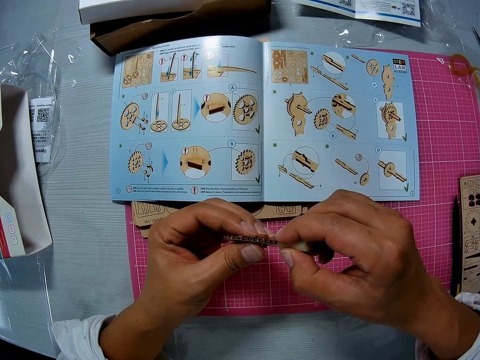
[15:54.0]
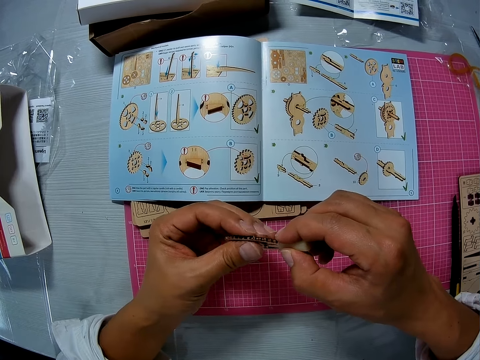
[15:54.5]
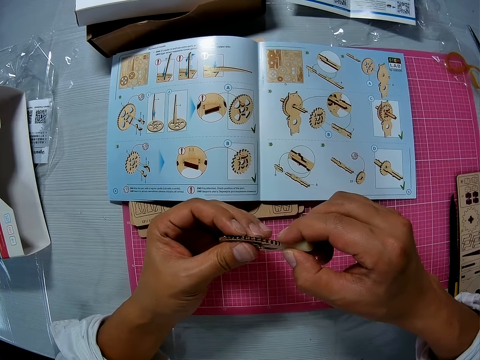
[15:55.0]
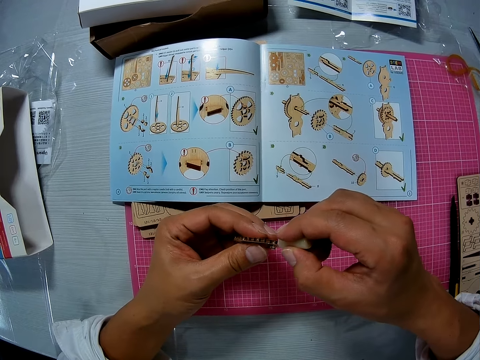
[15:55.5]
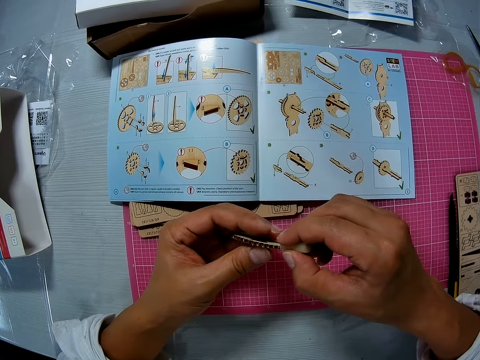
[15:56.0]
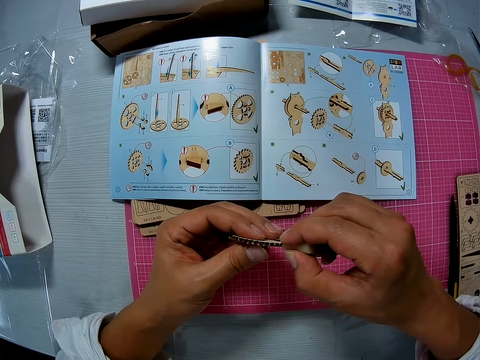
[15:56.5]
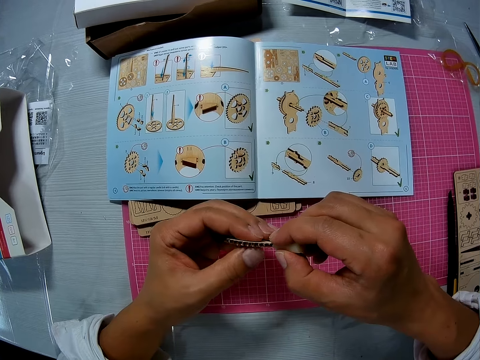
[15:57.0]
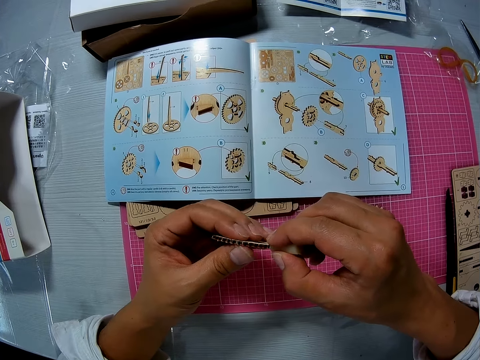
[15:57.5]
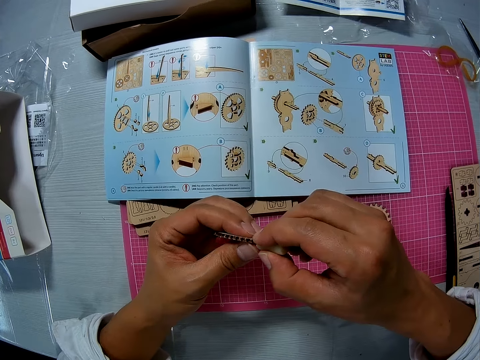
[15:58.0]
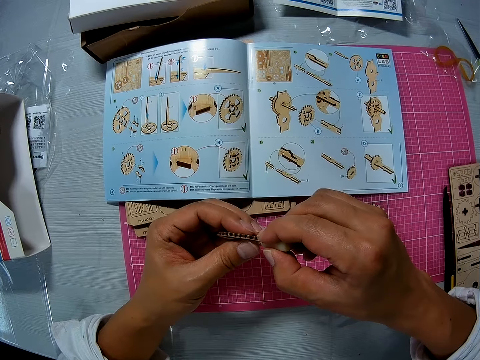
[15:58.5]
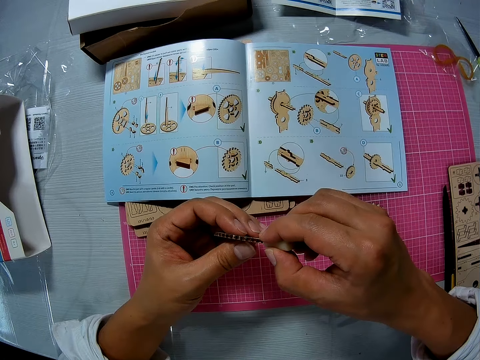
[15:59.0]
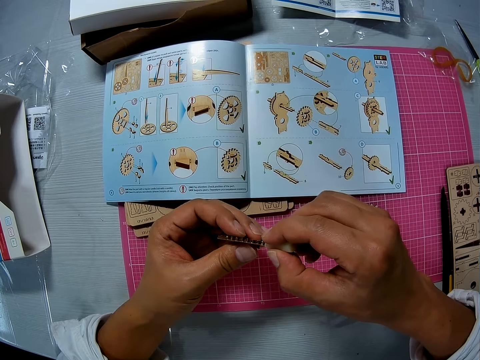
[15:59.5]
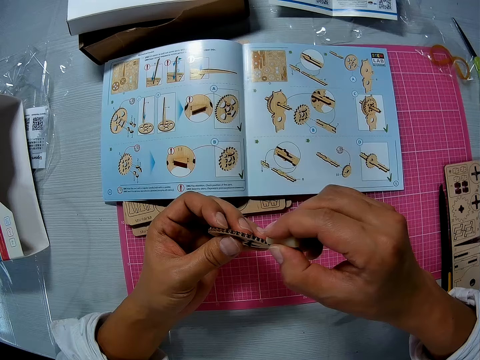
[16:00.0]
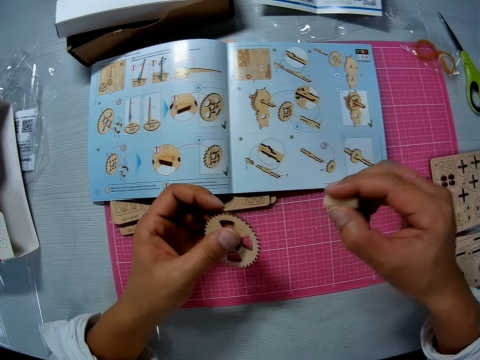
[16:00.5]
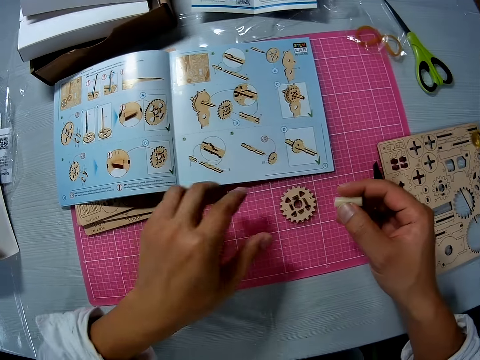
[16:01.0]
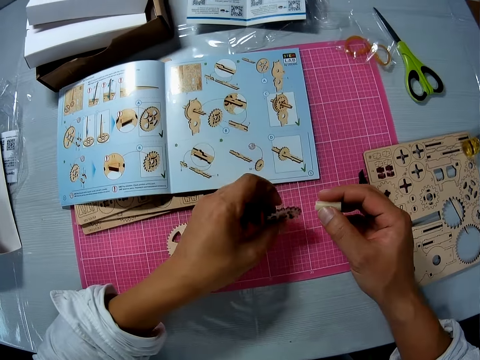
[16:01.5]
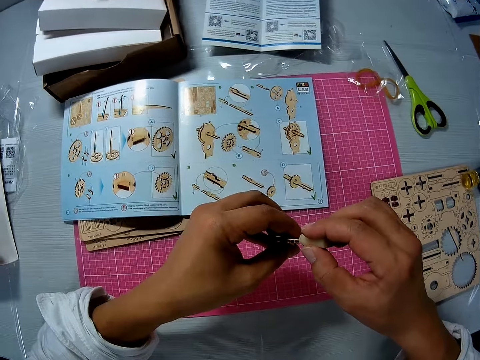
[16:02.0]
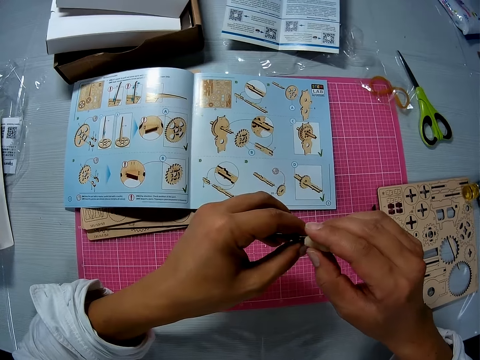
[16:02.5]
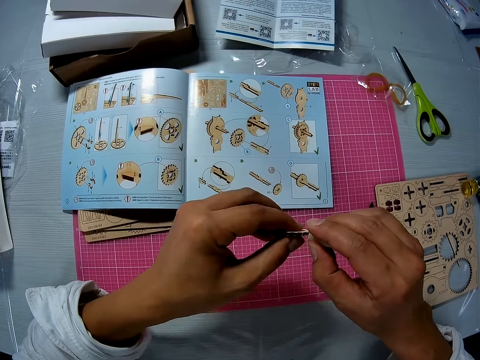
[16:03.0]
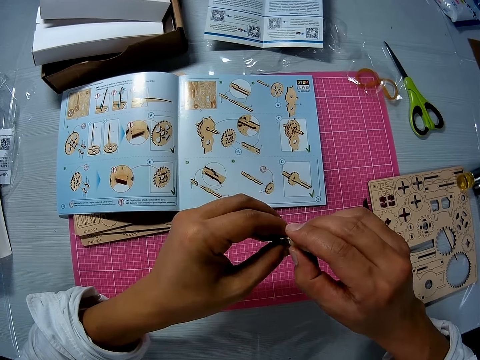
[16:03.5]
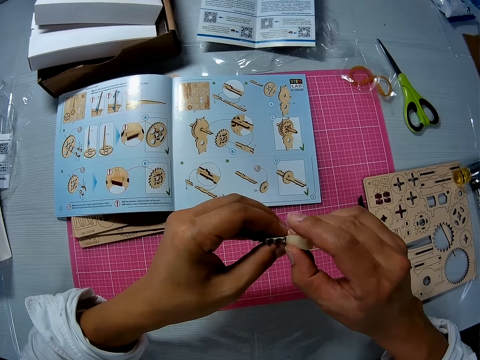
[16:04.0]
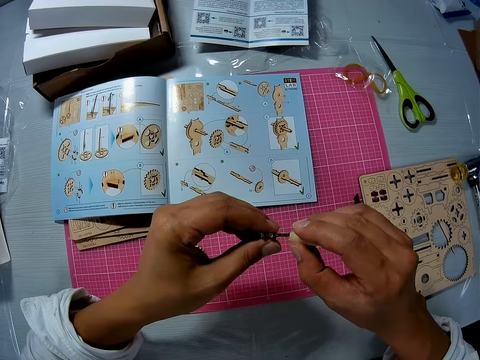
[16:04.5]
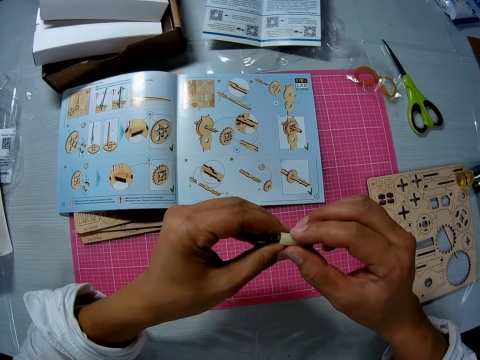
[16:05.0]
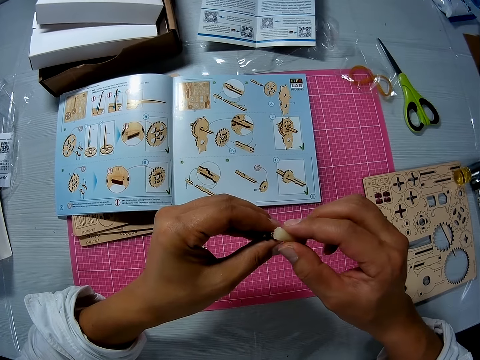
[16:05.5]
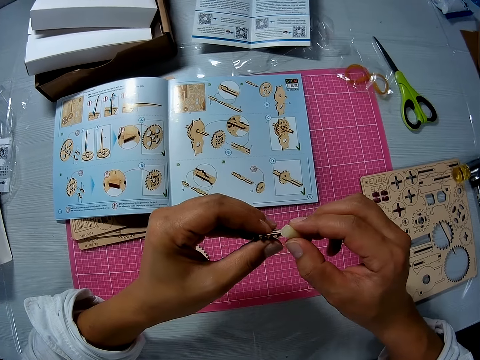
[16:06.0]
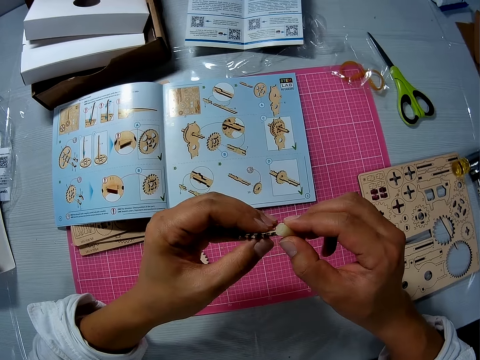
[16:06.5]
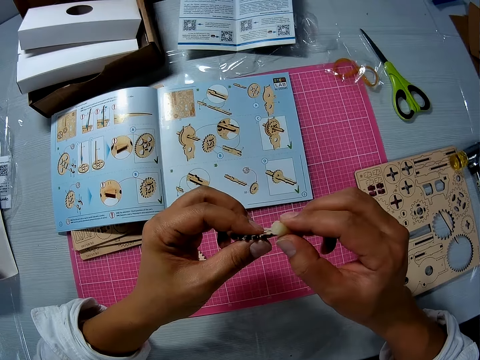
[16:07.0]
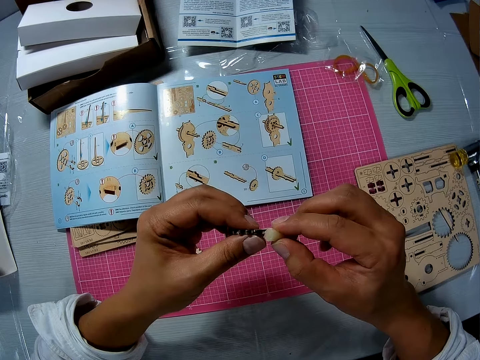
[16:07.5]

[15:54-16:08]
The camera wearer drops the wooden piece on the table. She picks up the other wooden stick from the table with her left hand and rubs the edges of the wooden piece with the glue stick.

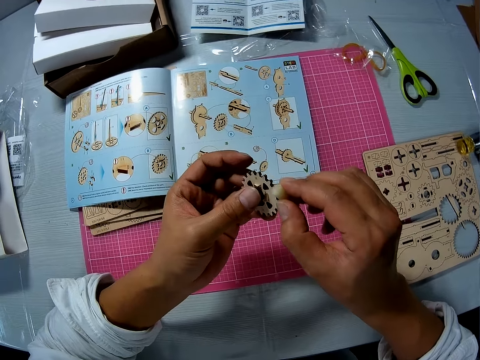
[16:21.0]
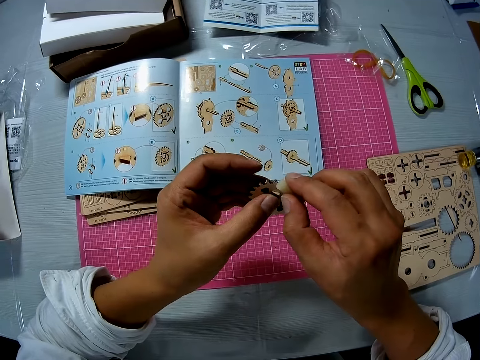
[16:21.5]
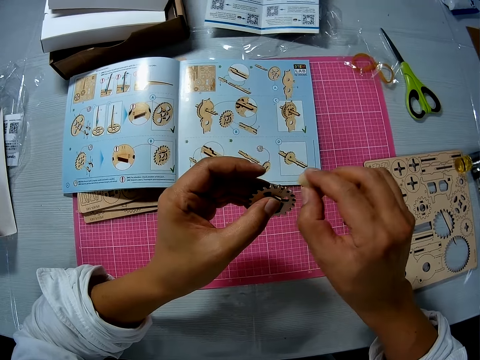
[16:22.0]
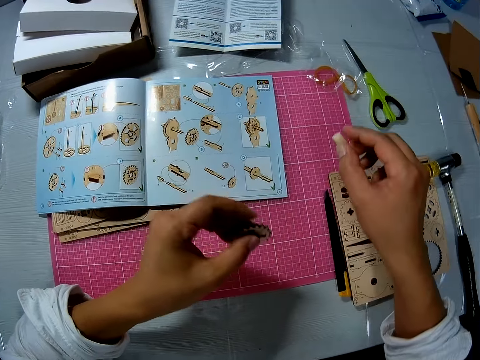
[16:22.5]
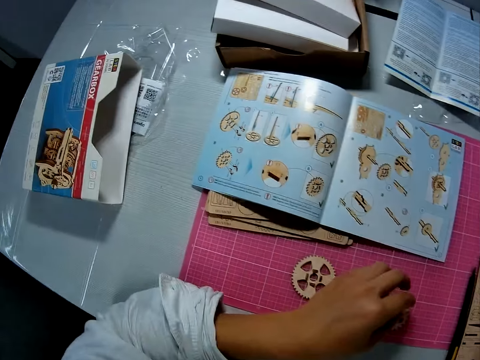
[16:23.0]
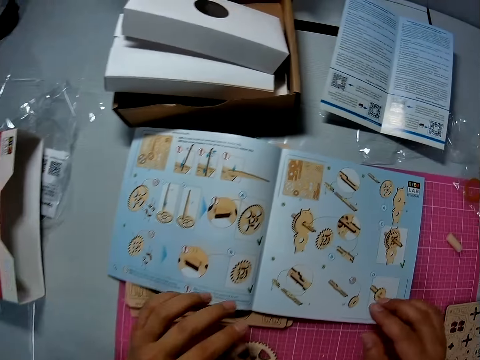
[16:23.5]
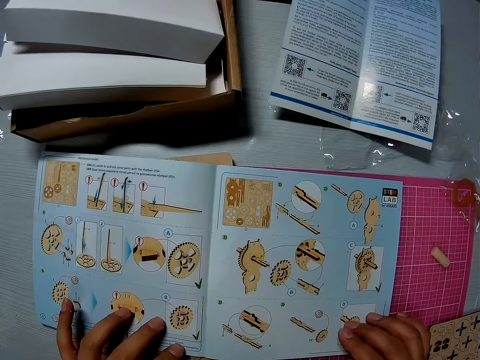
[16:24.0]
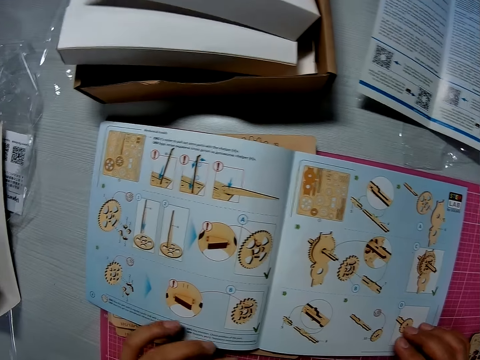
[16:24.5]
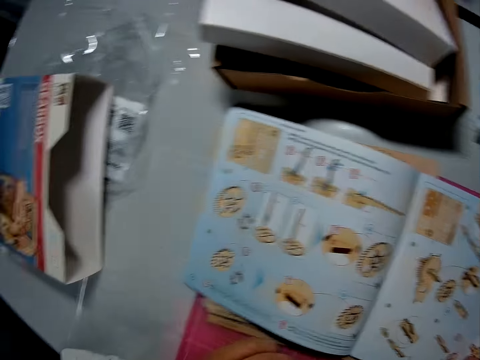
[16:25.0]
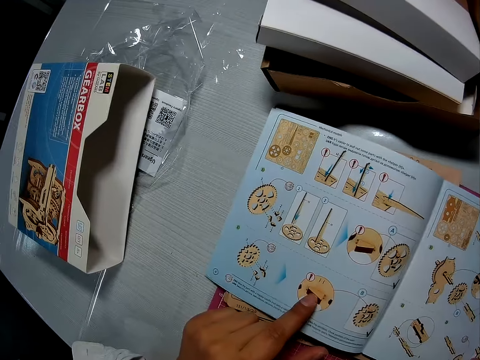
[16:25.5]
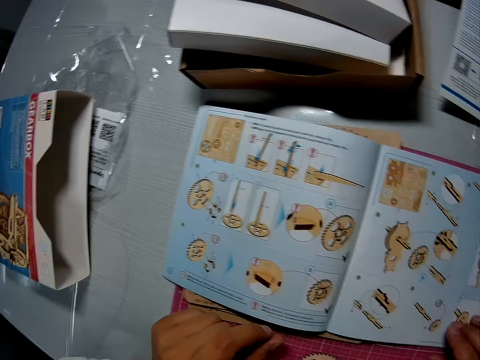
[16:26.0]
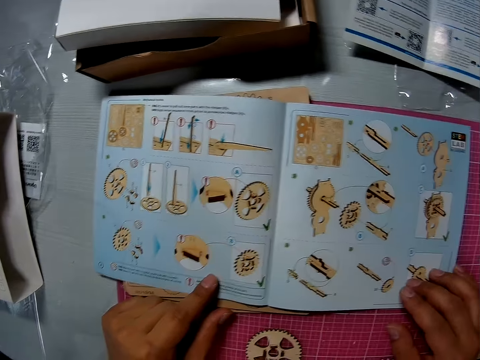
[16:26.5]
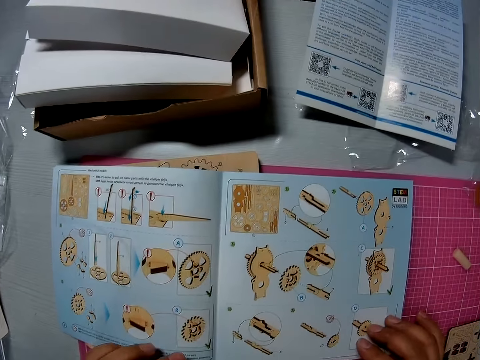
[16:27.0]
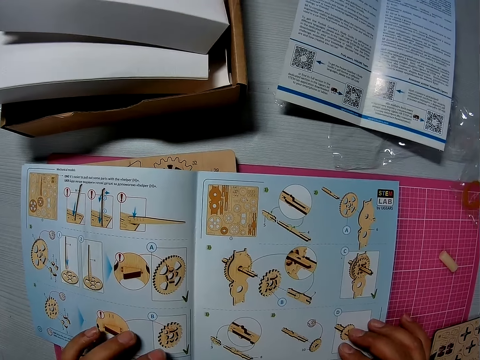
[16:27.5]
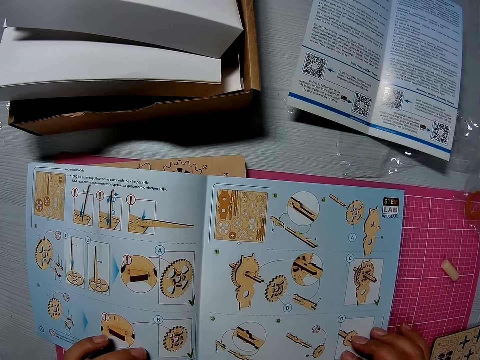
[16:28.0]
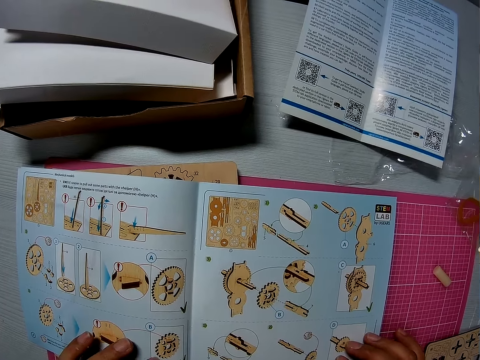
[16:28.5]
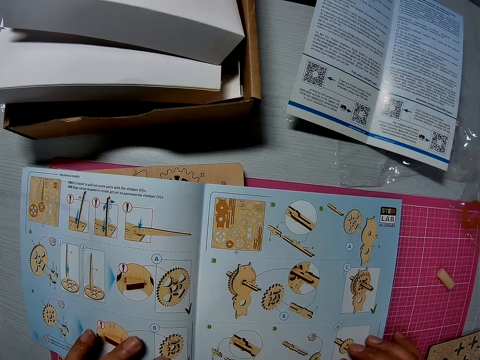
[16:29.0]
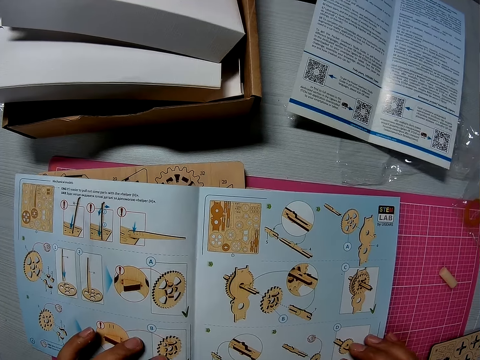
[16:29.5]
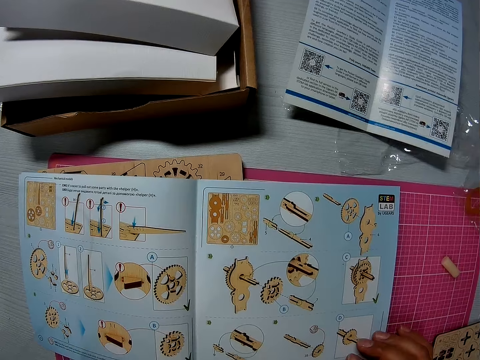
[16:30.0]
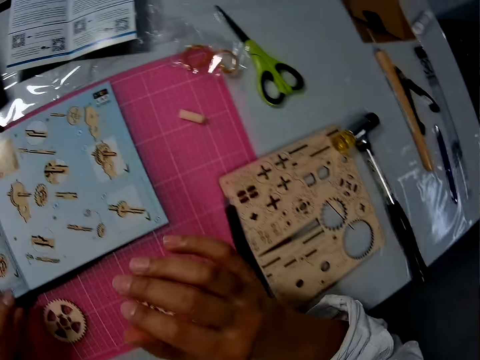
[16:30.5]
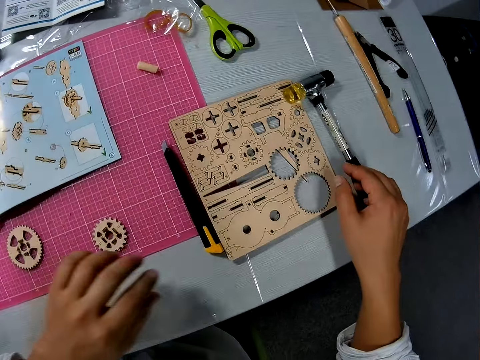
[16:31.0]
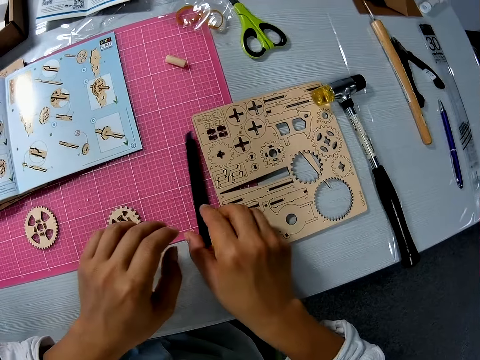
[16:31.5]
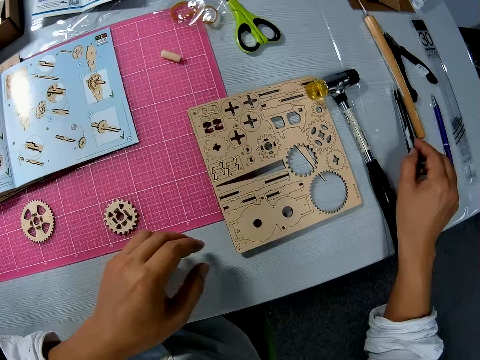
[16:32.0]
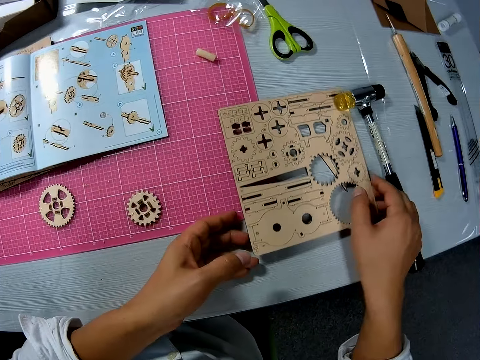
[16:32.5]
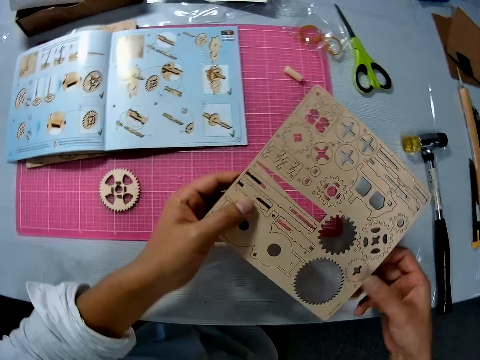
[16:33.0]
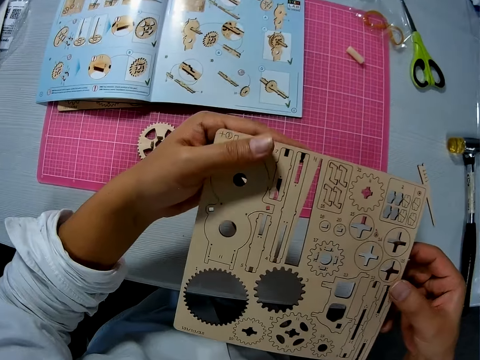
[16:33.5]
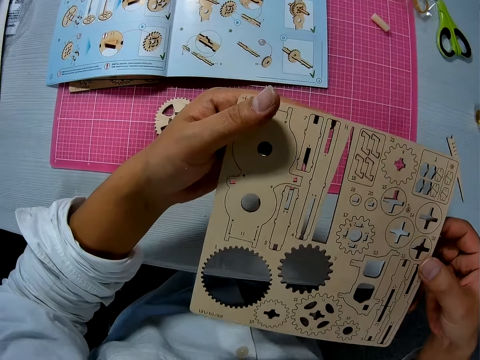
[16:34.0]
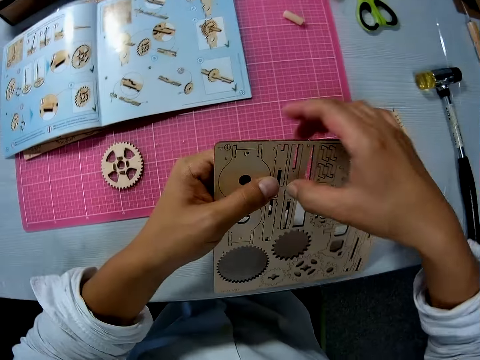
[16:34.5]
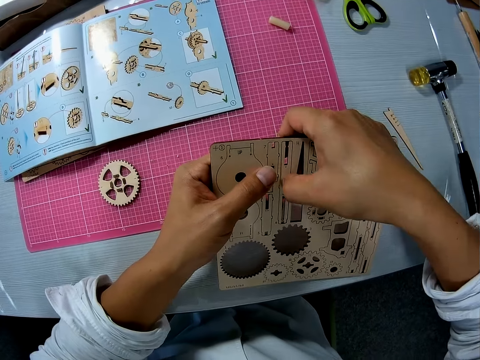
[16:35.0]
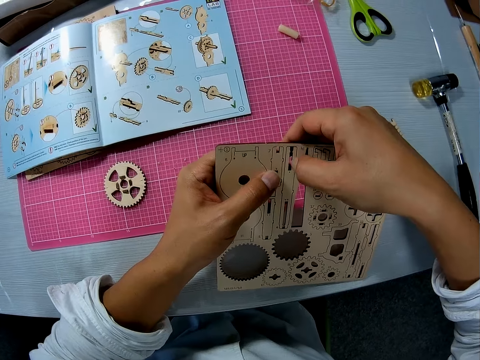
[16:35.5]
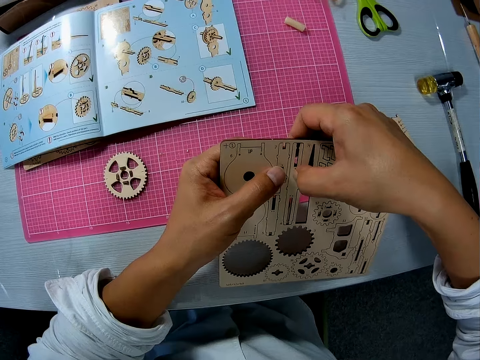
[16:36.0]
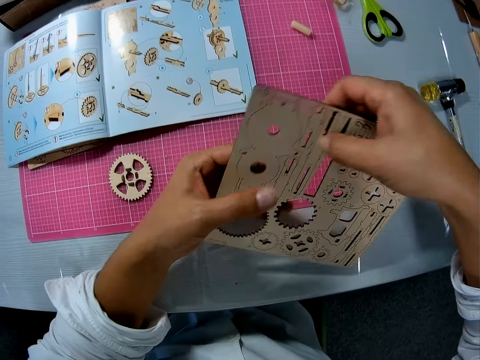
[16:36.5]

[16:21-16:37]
The camera wearer drops the glue stick in her right hand on the table and drops the wooden piece in her left hand on the table. She touches the instruction manual on the table with her hands. She holds the manual. She removes her hands from the manual. She moves her right hand towards the hammer on the table. She picks up the blade from the table and drops the blade on the table. She picks up the wooden sheet from the table. She checks the wooden sheet in her hands. She removes wood pieces from the wooden sheet.
